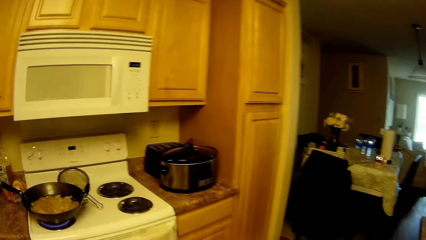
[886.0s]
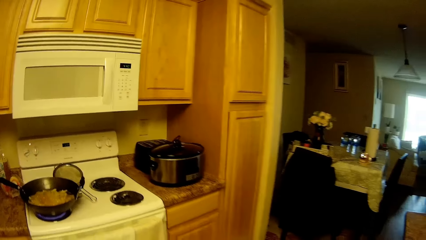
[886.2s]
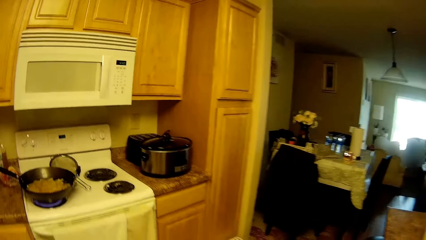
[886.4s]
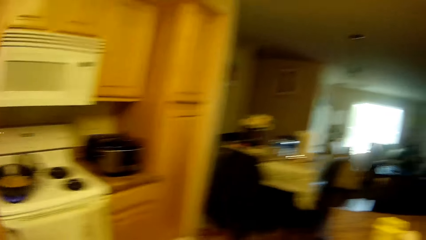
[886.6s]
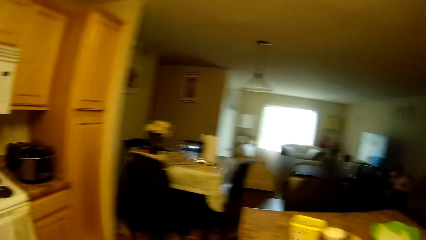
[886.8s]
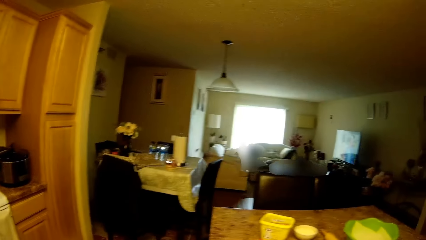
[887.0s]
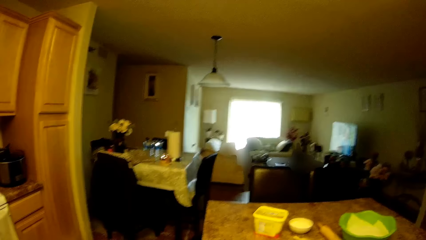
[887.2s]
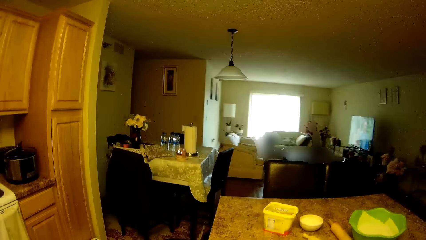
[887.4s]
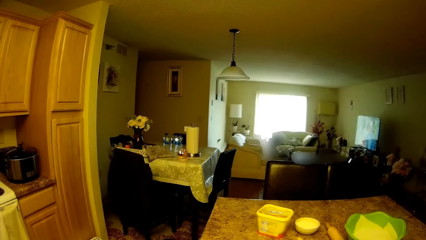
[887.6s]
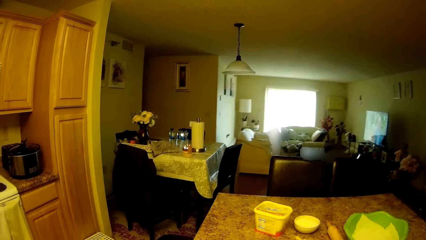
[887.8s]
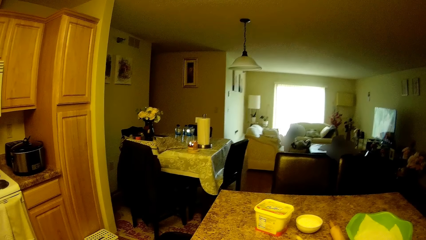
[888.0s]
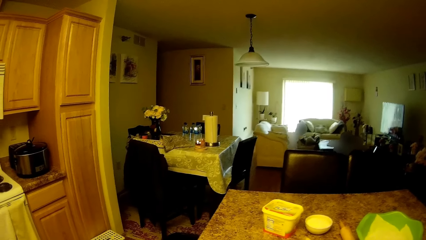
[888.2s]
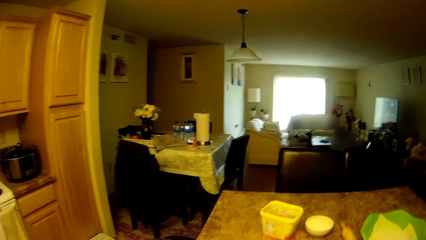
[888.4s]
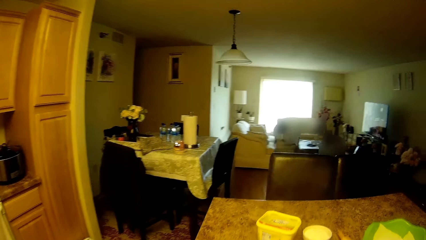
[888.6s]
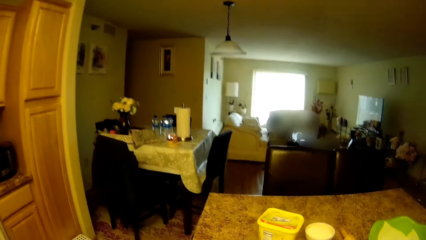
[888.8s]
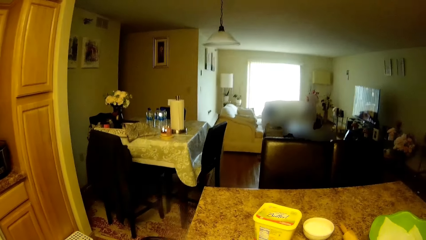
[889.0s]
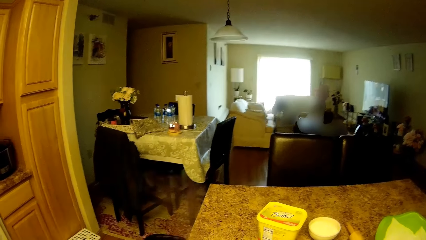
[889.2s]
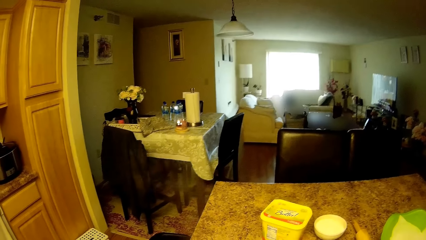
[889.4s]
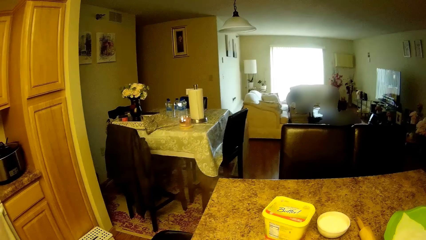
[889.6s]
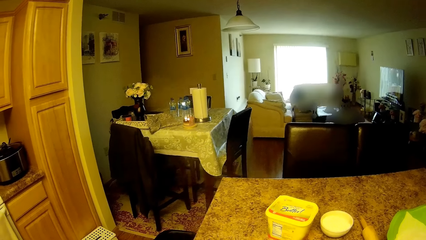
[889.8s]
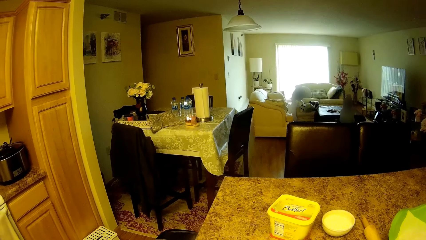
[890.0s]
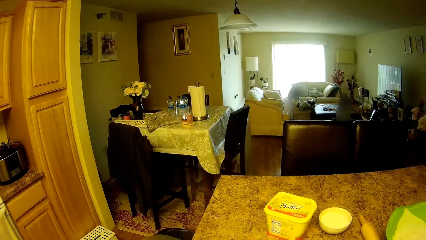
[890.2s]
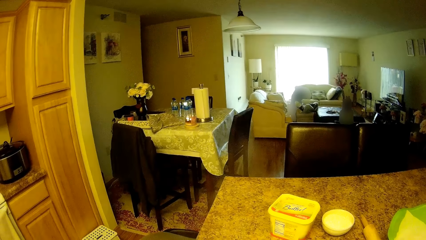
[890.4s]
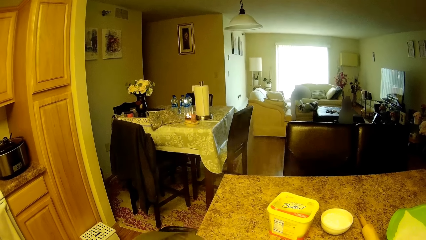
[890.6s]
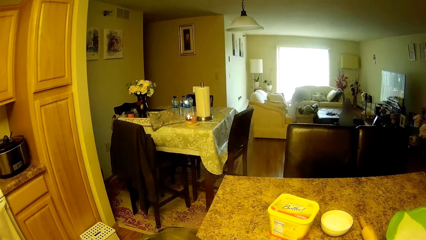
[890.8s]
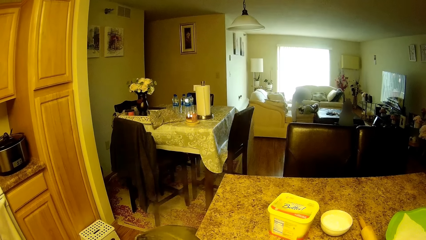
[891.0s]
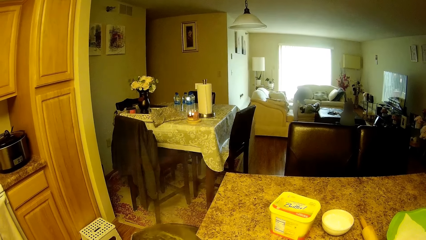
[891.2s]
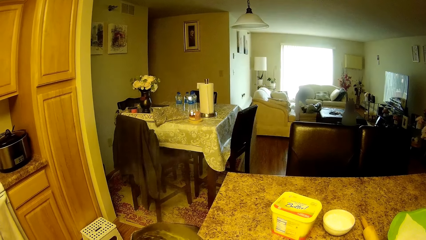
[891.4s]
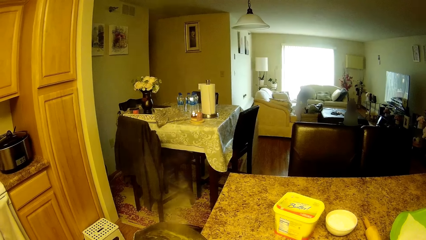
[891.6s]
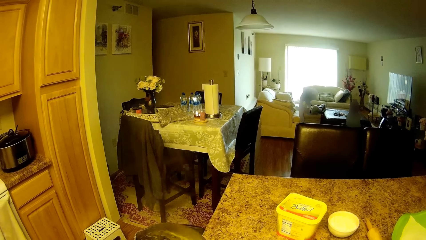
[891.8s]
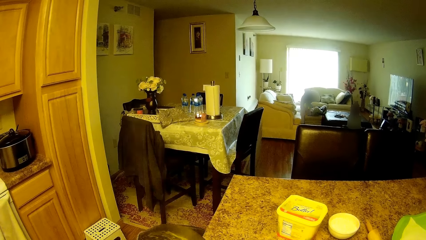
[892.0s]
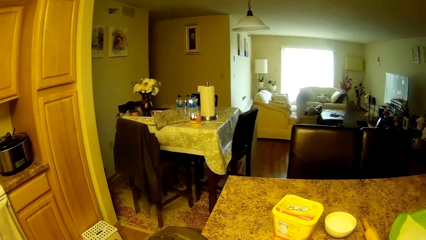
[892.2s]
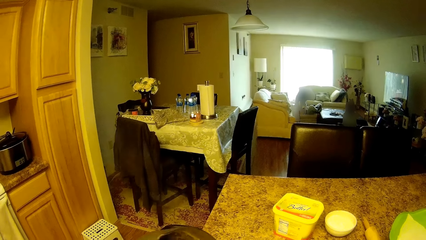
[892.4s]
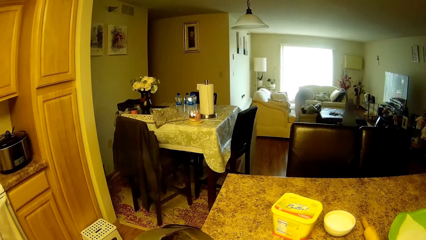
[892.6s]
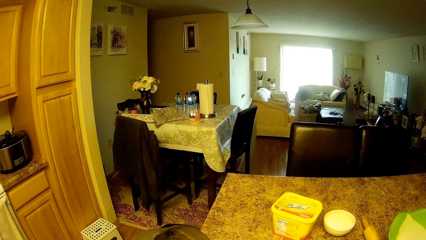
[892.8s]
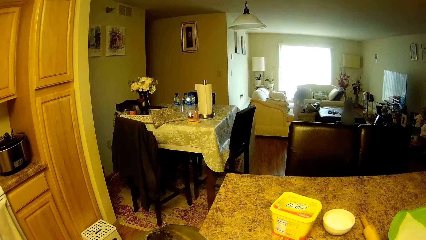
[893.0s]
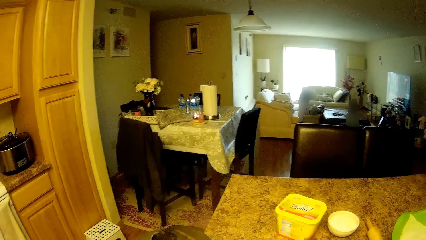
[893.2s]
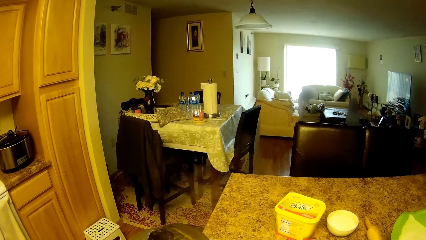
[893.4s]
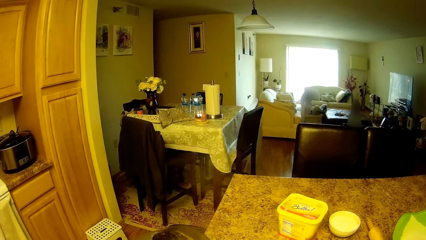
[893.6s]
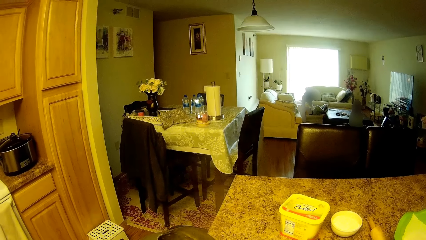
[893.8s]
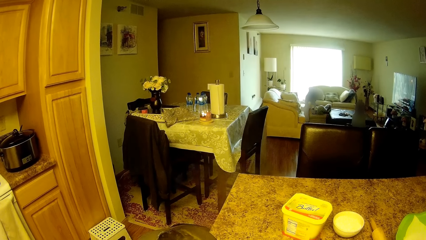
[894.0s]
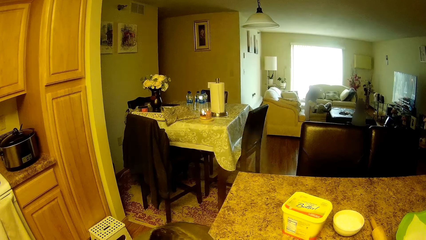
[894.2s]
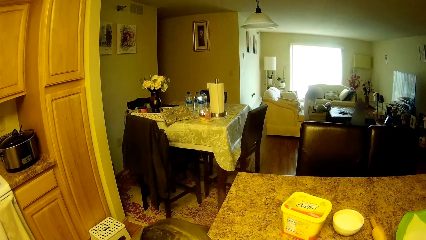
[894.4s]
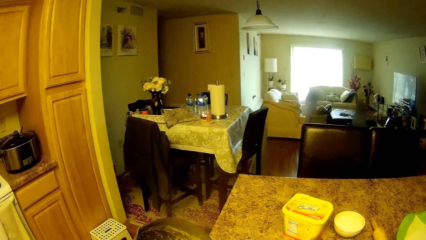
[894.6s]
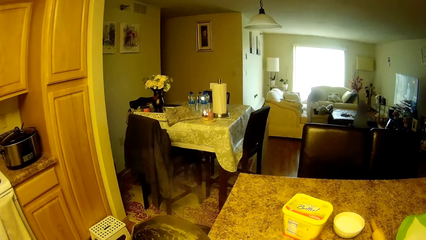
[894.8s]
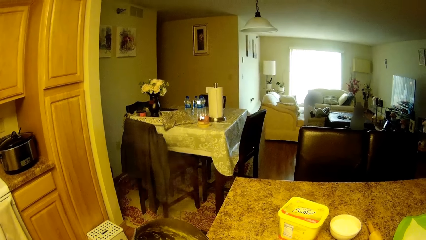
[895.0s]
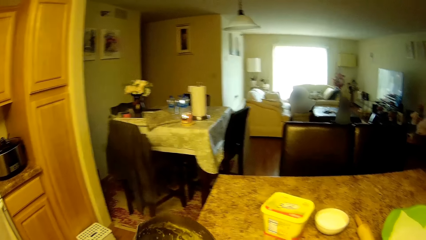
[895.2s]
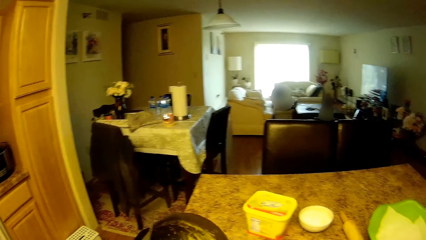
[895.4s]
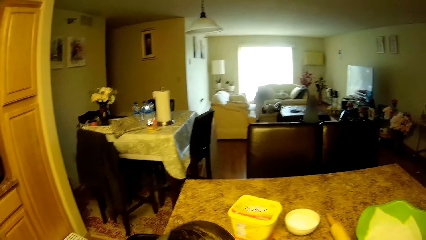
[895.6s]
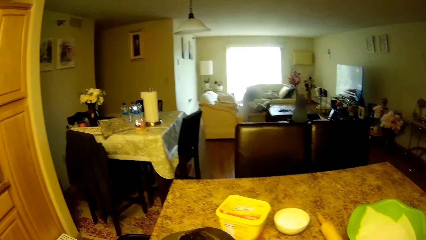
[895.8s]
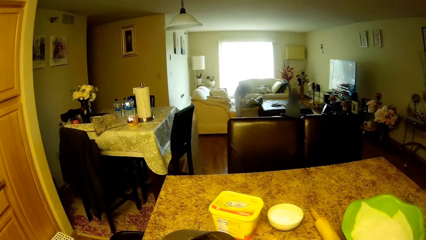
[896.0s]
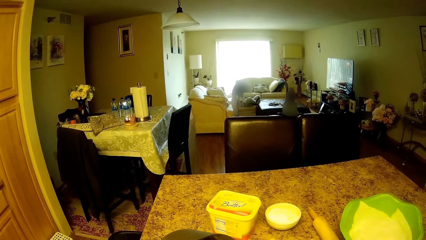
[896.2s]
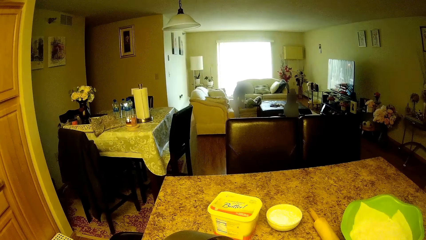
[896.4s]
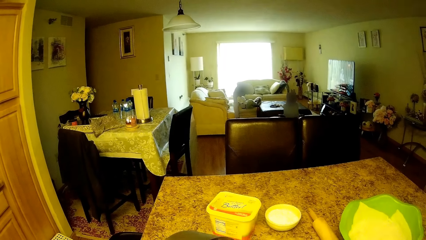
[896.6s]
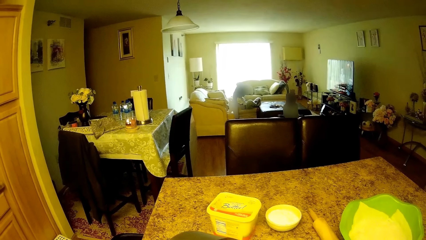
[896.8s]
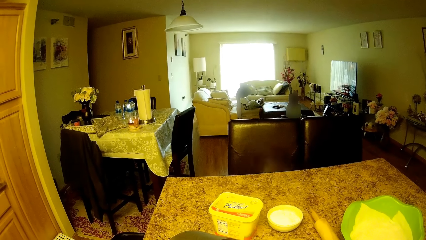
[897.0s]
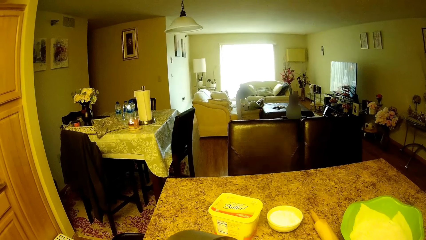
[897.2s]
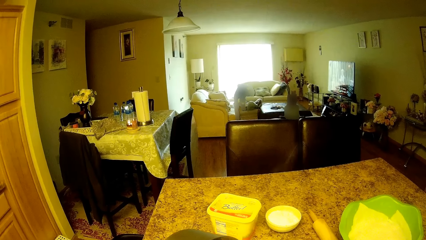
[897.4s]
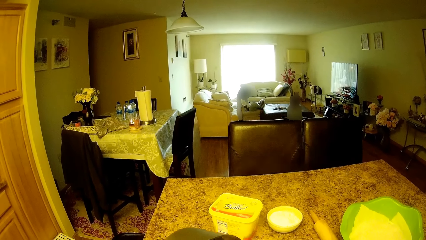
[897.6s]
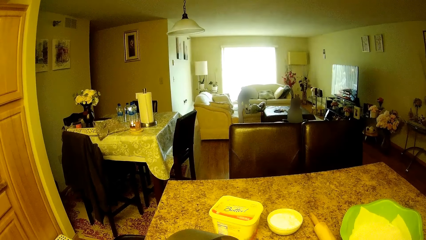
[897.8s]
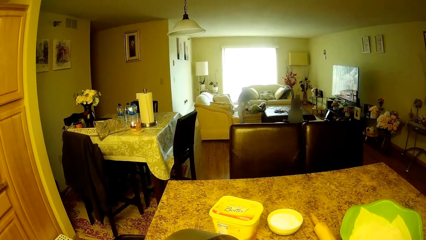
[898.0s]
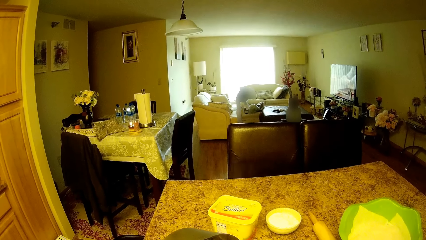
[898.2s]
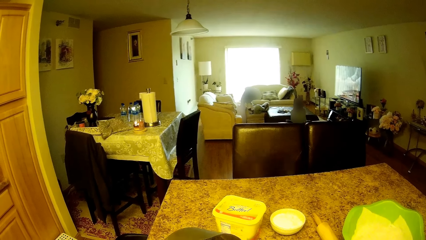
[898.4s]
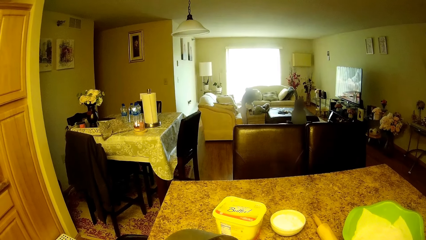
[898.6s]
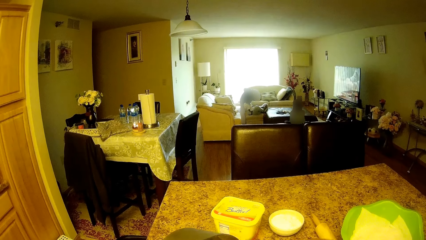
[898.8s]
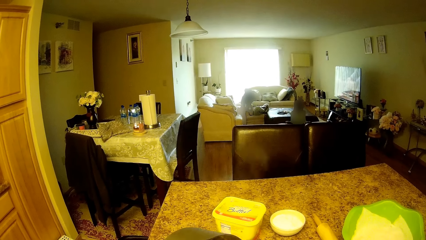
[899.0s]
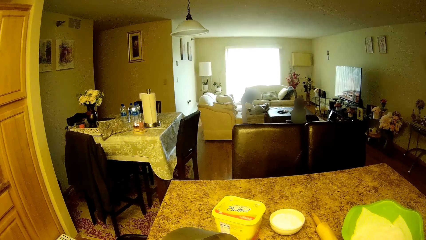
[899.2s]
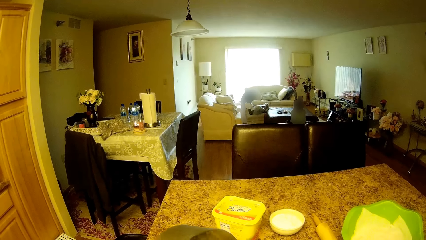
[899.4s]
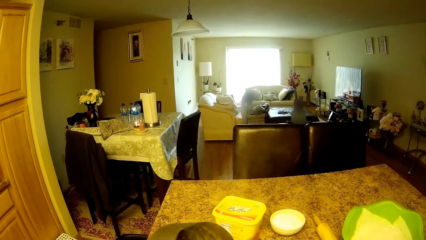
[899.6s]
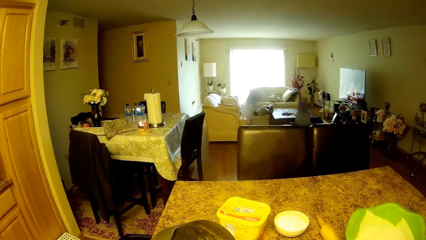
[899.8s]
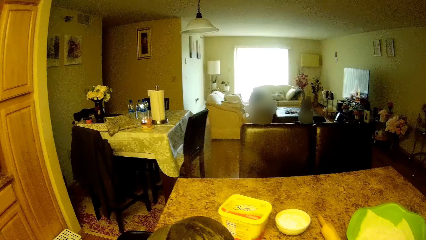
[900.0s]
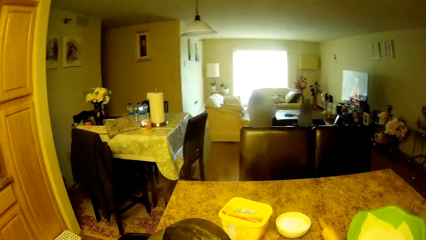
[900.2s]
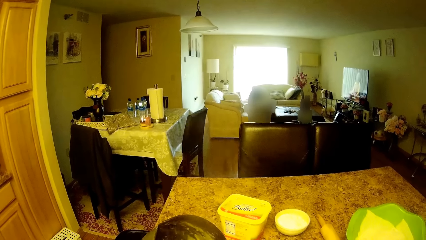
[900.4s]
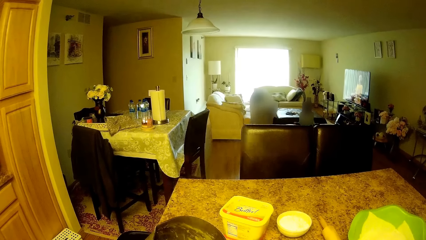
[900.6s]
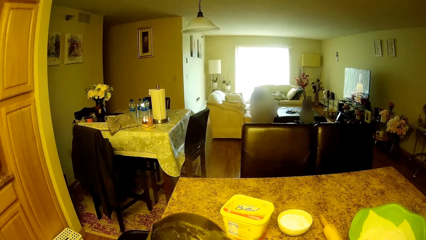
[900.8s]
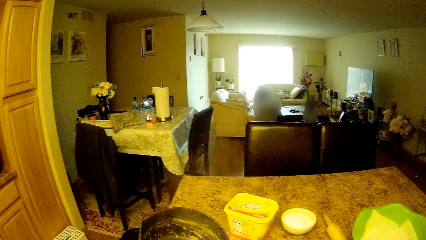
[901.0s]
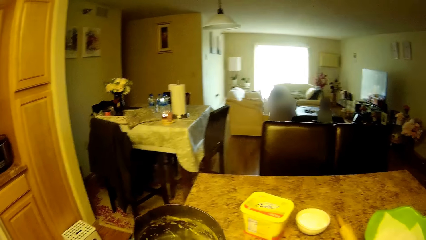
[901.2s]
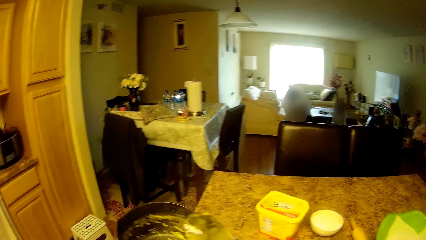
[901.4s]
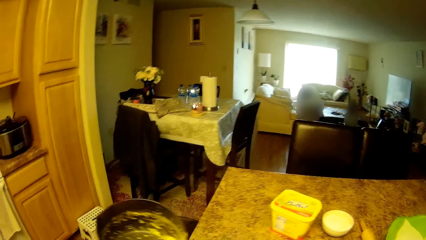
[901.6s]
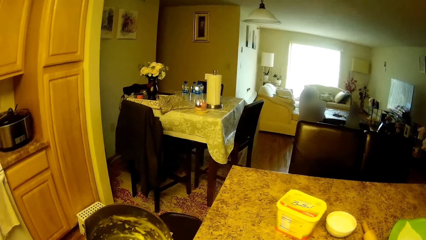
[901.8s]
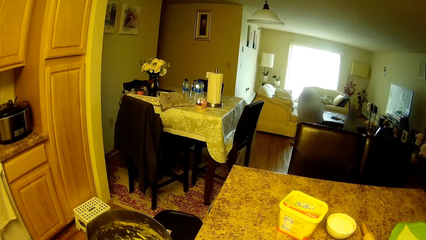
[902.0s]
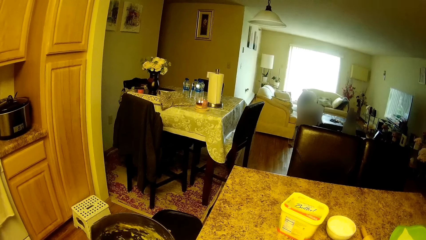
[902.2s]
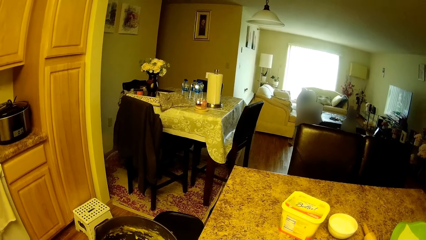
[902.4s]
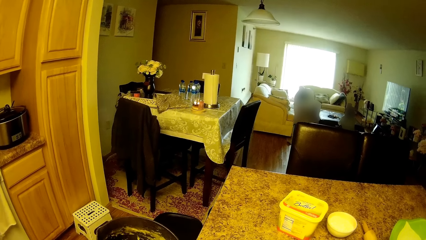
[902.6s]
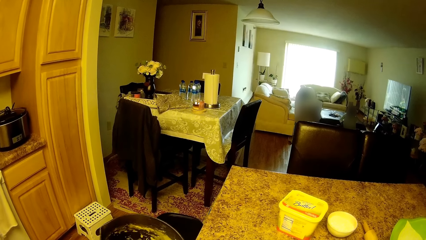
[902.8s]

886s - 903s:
The camera wearer puts the food on the bowl. She hits a serving spoon on the rim of a pot with her right hand.
